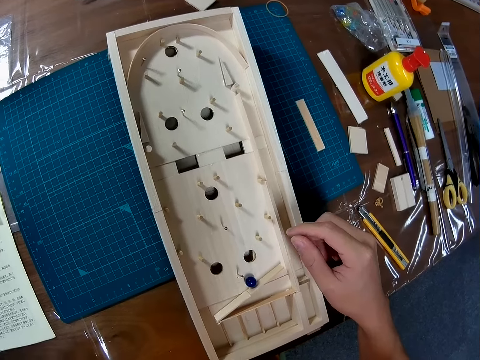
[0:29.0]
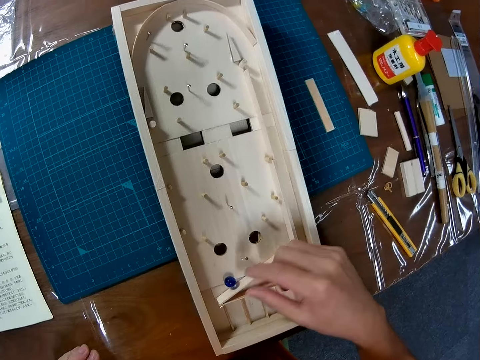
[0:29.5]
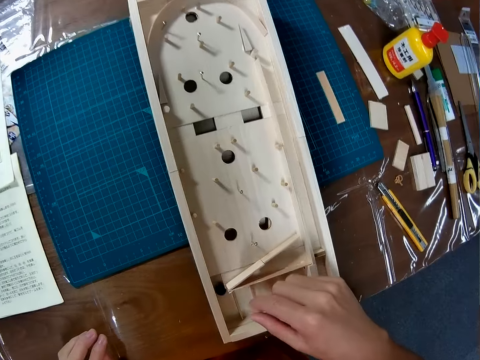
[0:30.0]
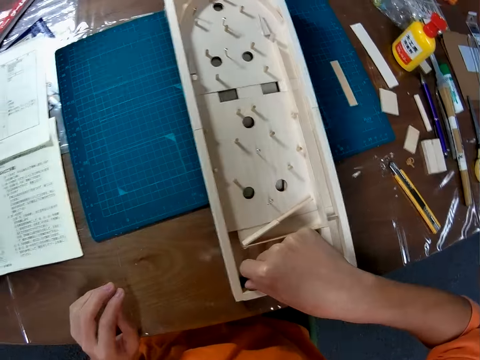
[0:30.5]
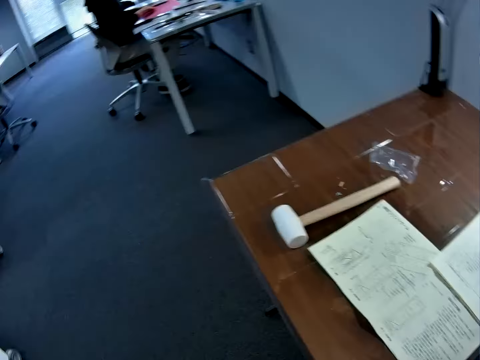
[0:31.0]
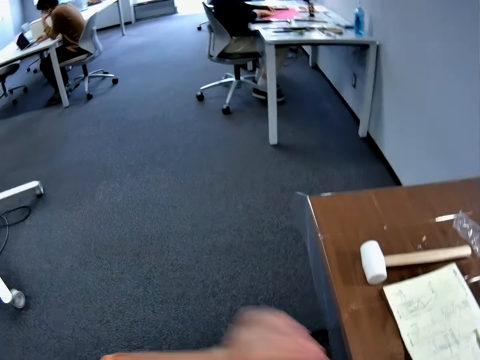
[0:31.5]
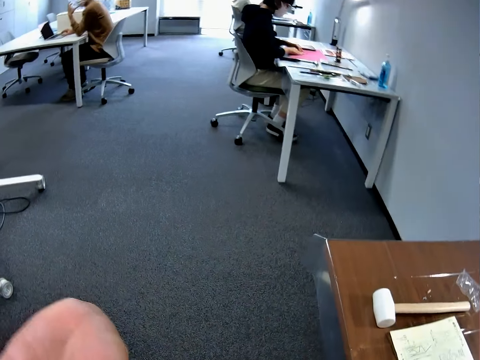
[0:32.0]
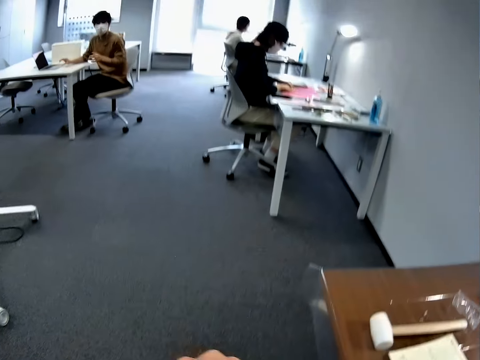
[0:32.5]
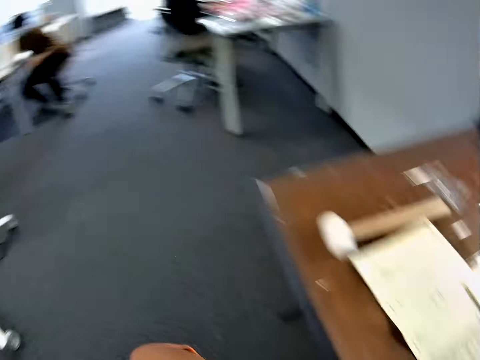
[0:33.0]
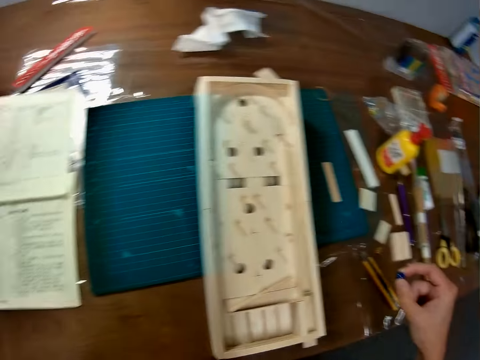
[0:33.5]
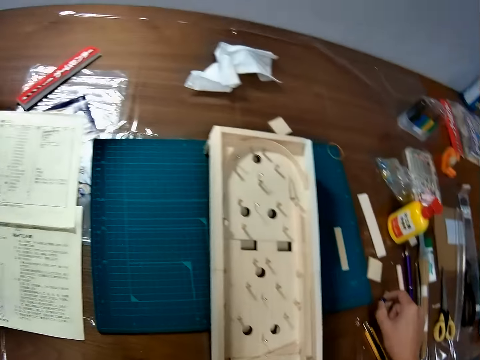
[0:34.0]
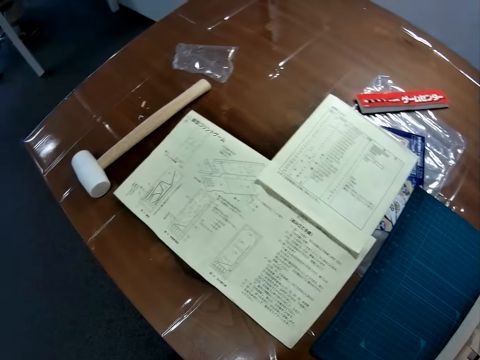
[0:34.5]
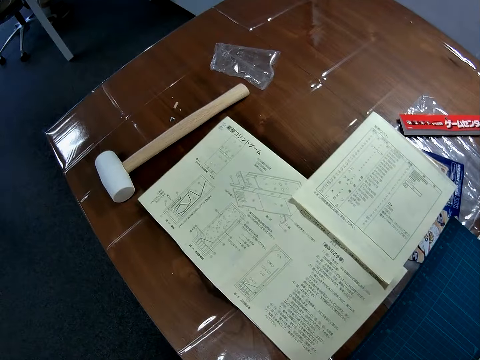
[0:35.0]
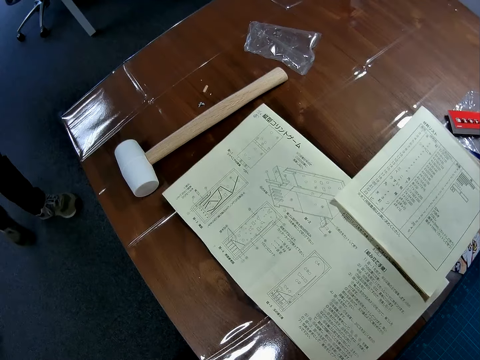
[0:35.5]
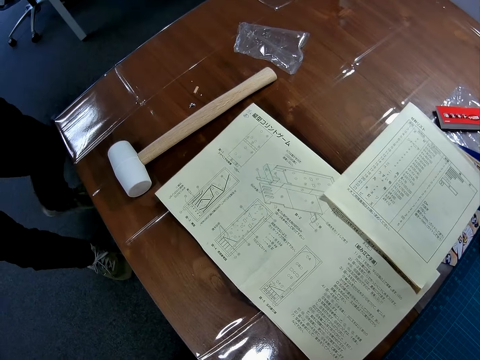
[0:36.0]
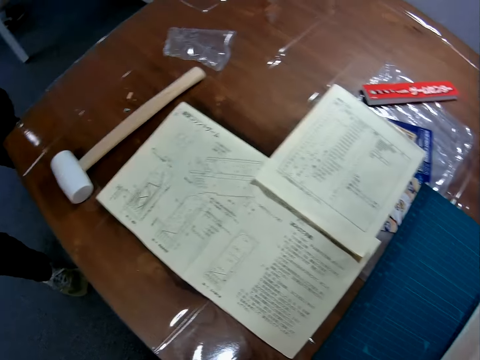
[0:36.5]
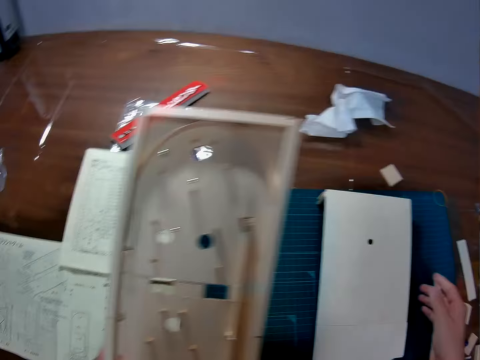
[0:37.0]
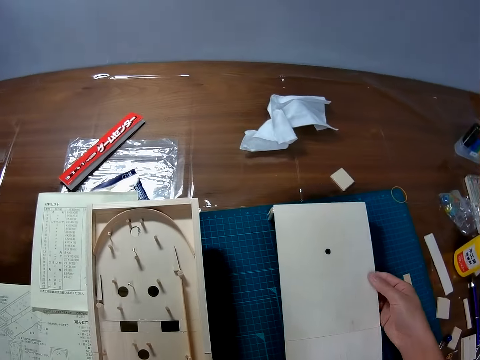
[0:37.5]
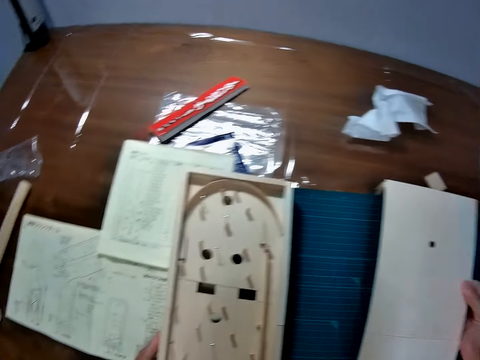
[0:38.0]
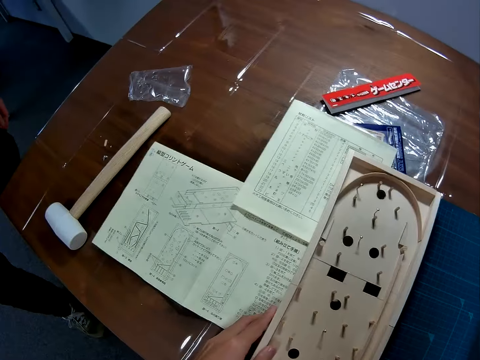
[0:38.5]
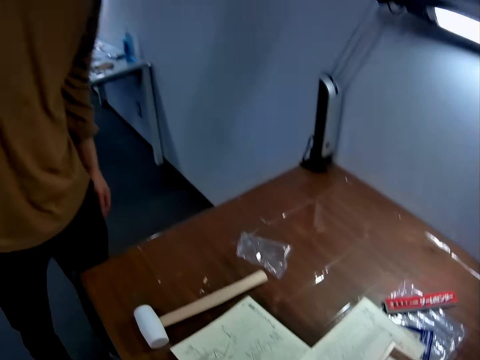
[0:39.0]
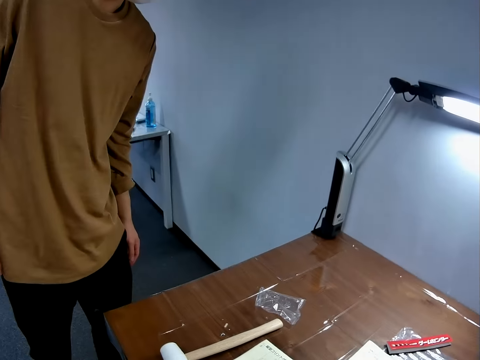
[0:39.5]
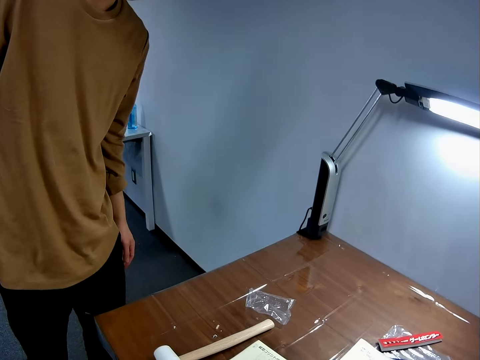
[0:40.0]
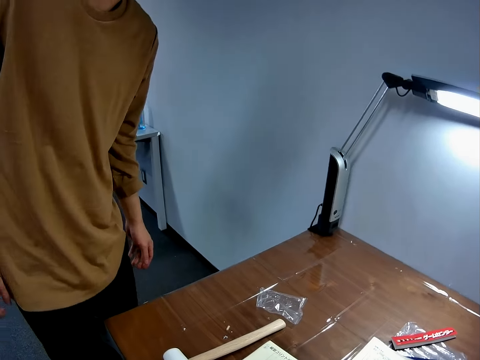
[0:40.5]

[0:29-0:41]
The camera wearer adjusts the flipper of the wooden craft. He picks the ball with his right hand from the craft. A person sits on his office space. Another person sits on his office space. The camera wearer moves his right hand around his chin. The second person looks at the camera wearer's direction. The second person stands up and walks towards the camera wearer. The camera wearer drops the ball on the table. The second person stands near the camera wearer. The camera wearer removes the second wooden craft from the first wooden craft. He places the second craft on the table.

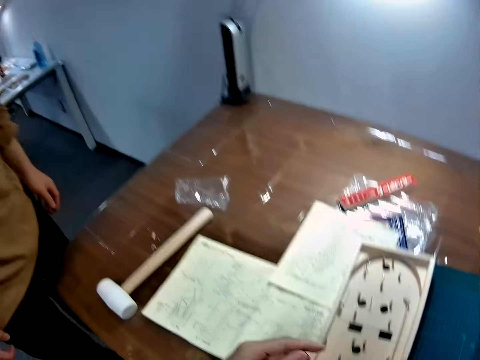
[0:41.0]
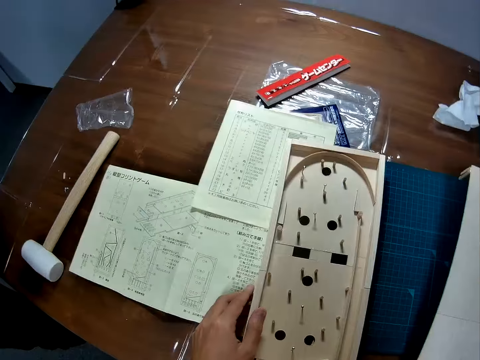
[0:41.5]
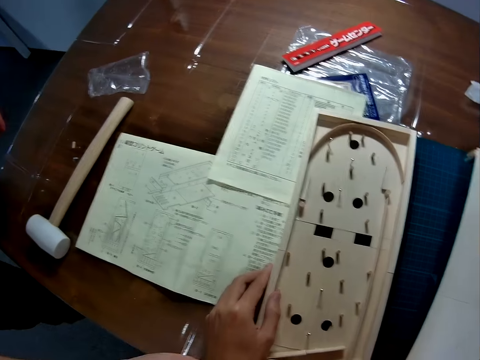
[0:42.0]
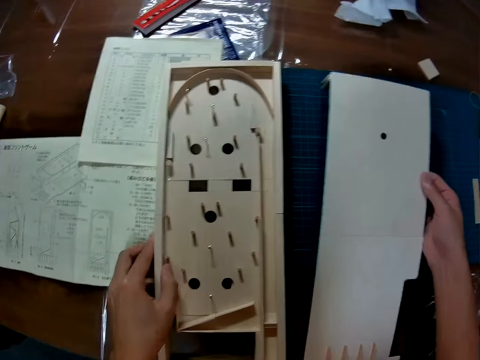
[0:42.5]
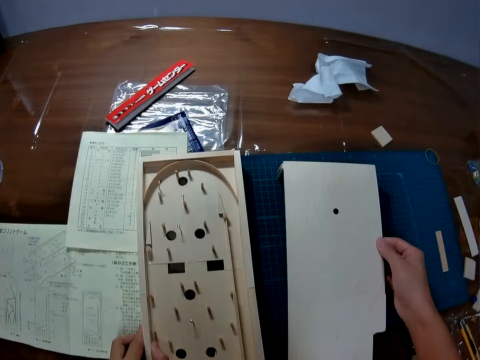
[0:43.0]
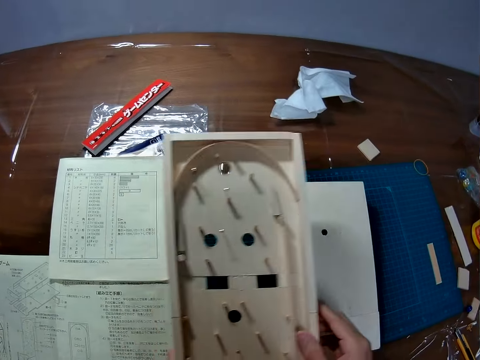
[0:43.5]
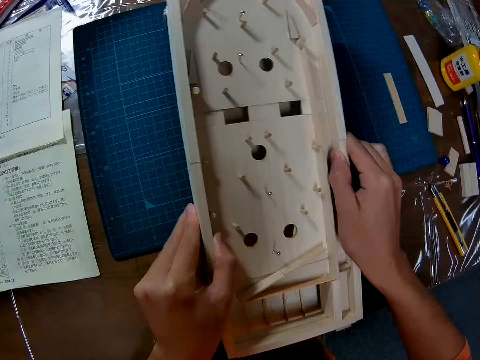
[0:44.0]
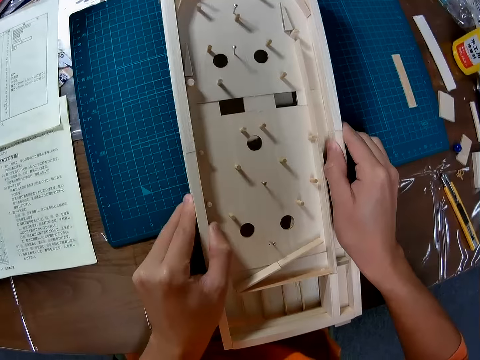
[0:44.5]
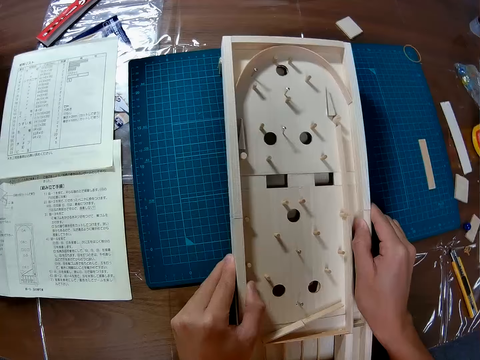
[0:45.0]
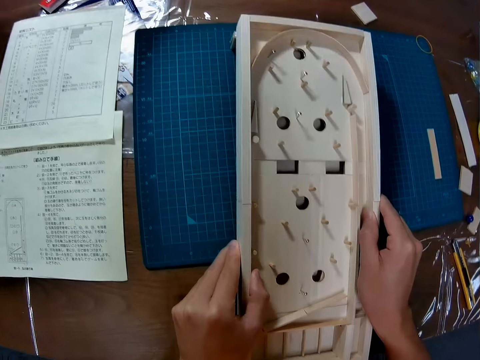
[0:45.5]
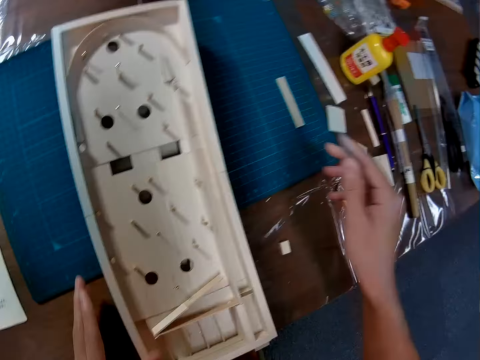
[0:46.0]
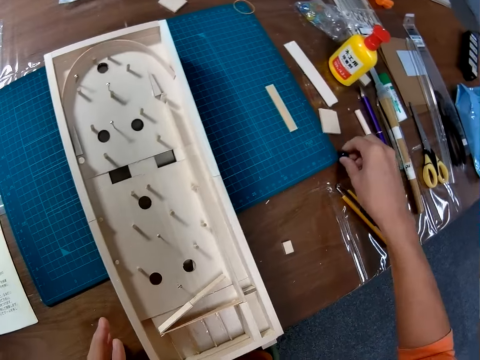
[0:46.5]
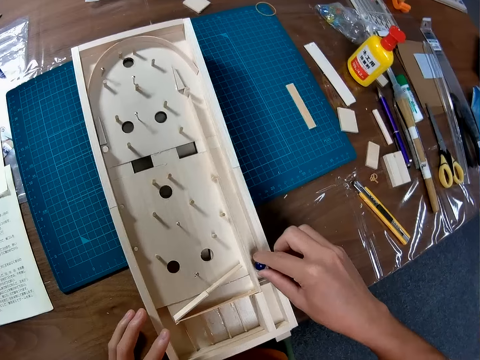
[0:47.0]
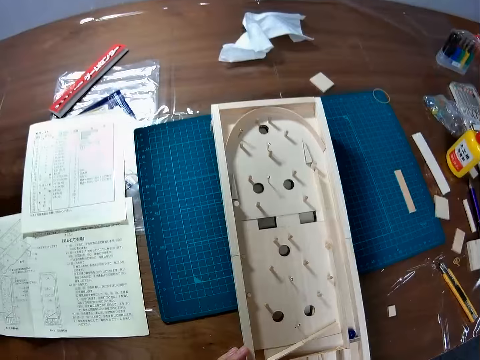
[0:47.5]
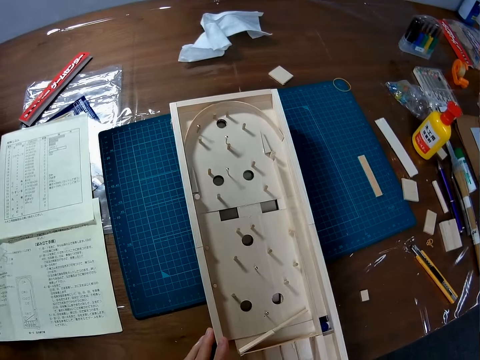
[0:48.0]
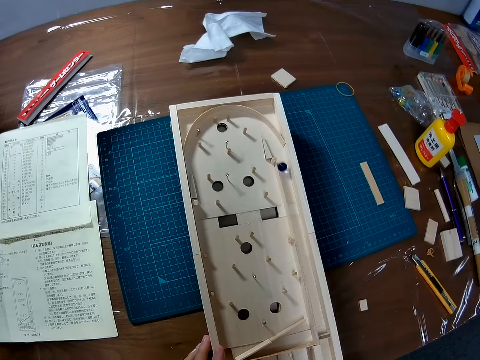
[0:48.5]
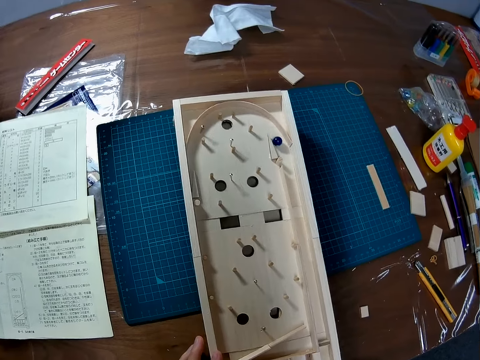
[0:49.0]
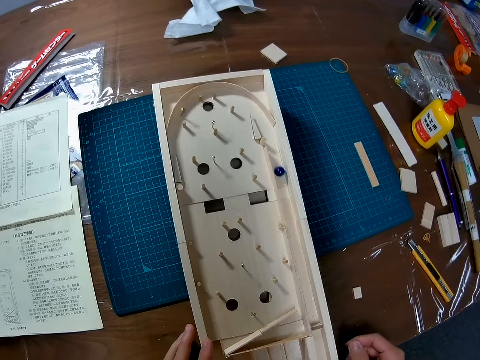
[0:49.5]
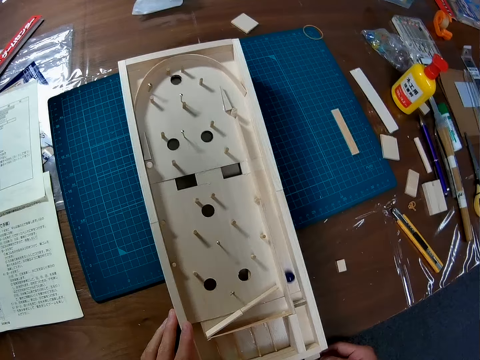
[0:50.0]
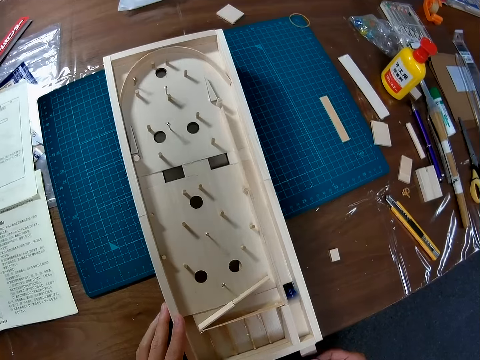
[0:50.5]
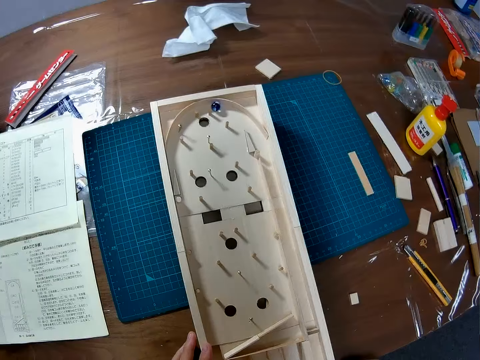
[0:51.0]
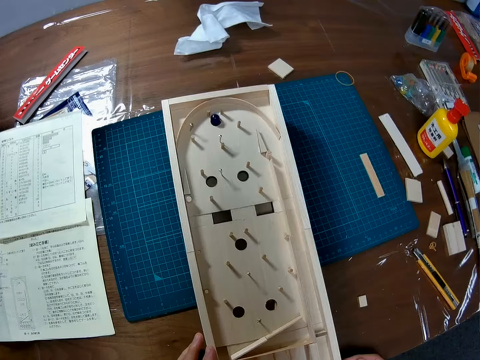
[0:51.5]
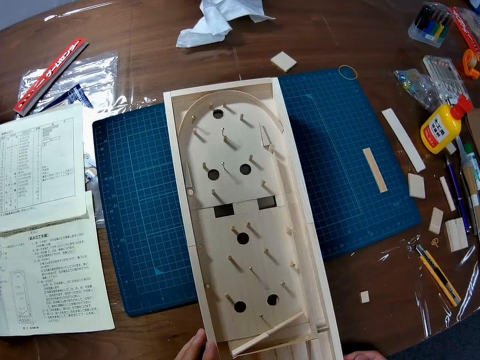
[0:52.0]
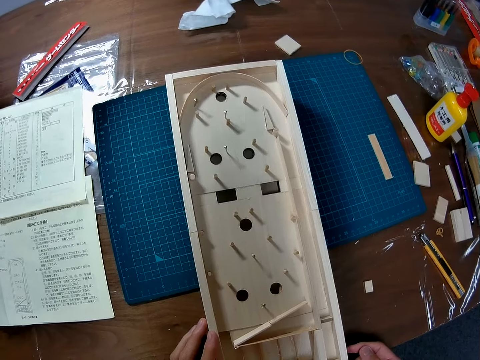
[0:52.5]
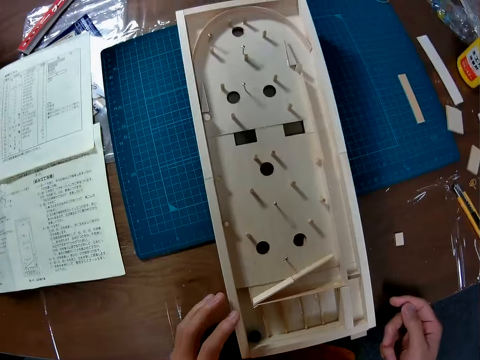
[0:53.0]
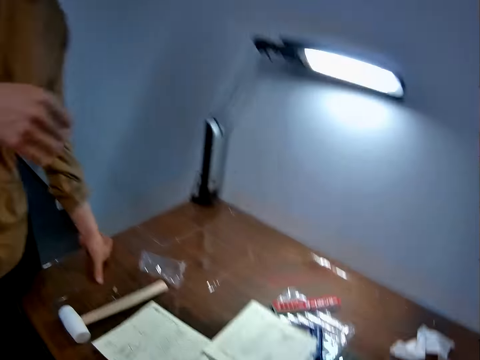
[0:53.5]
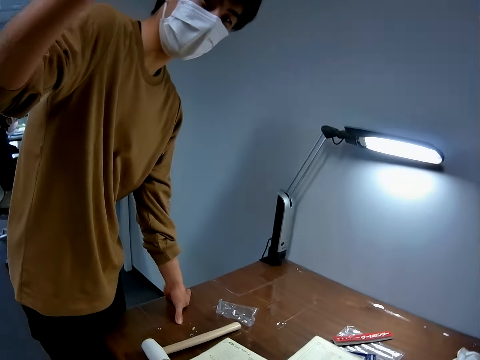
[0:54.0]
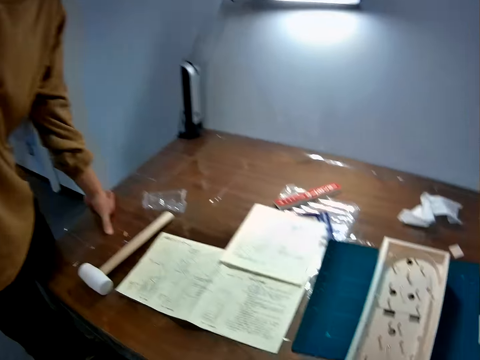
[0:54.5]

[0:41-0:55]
A person moves closer to the camera wearer. The person points at the labyrinth board. The camera wearer picks up the labyrinth board. They place the labyrinth board back on top of a frame of timber. They pick up a marble ball from the table. They place the marble ball on the labyrinth. They push a part of the labyrinth board that uplifts the marble ball. They launch the ball. They launch the ball again. They push a part of the labyrinth board that uplifts the marble ball again. They pick up the marble ball. The person does something.
